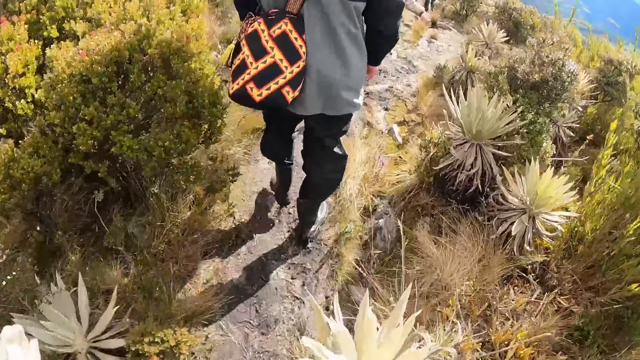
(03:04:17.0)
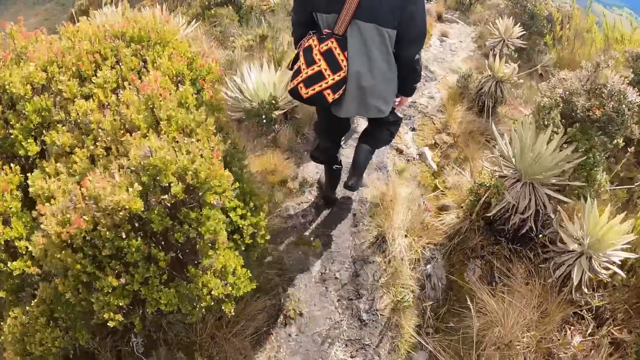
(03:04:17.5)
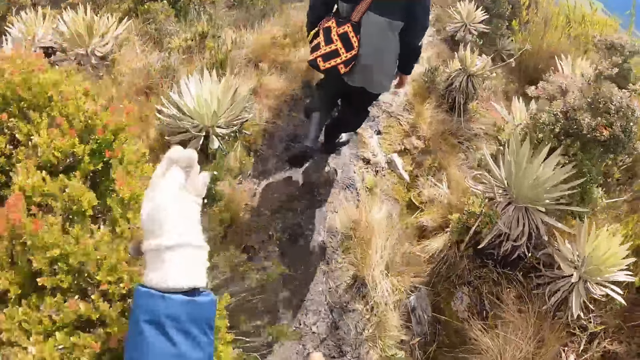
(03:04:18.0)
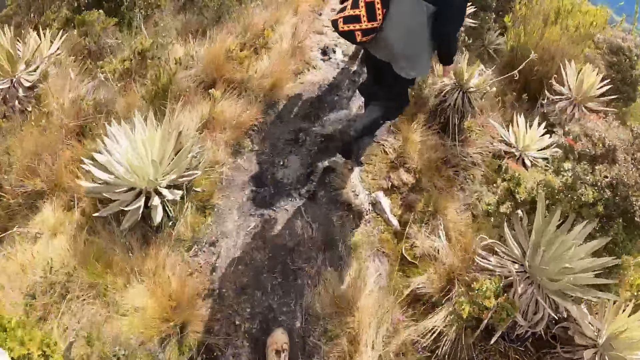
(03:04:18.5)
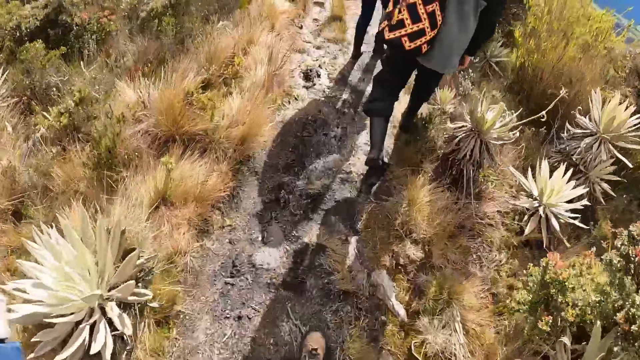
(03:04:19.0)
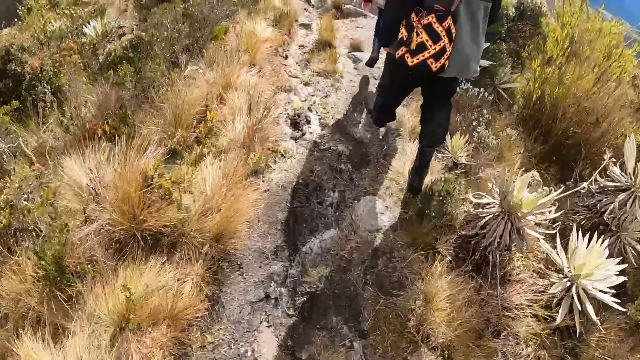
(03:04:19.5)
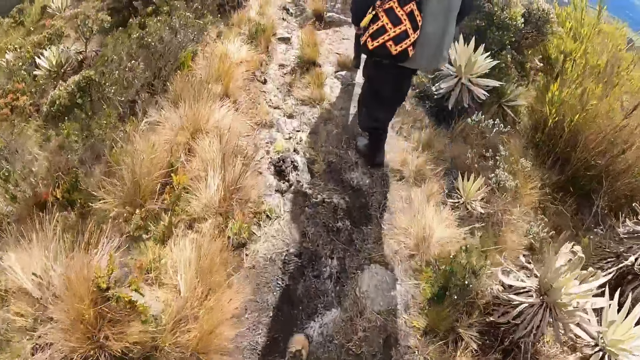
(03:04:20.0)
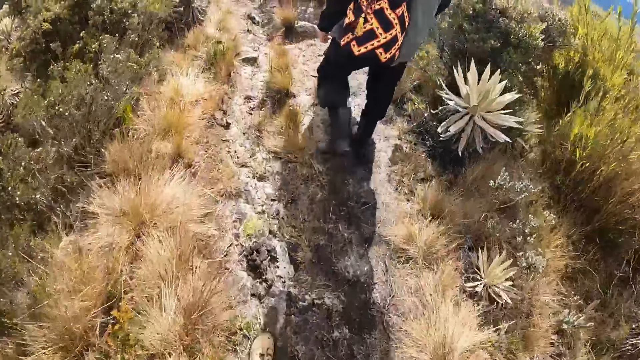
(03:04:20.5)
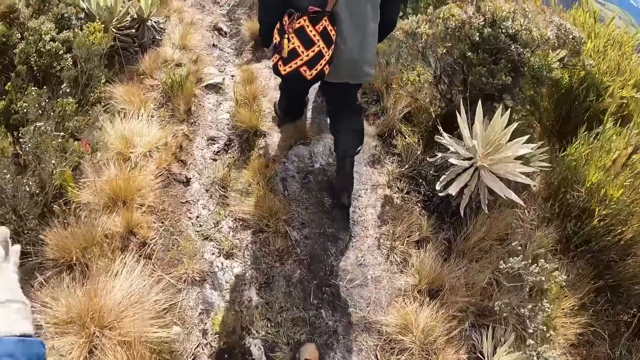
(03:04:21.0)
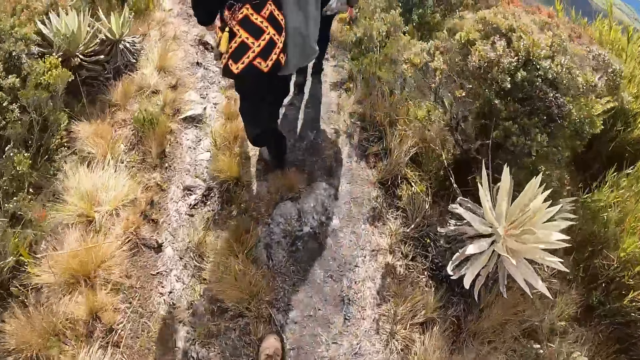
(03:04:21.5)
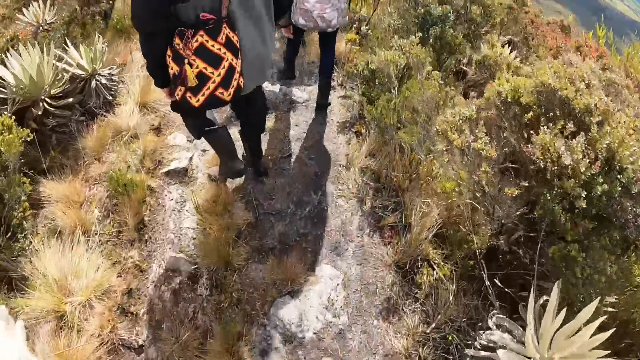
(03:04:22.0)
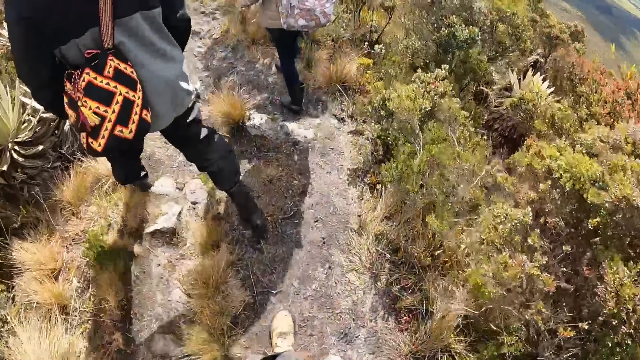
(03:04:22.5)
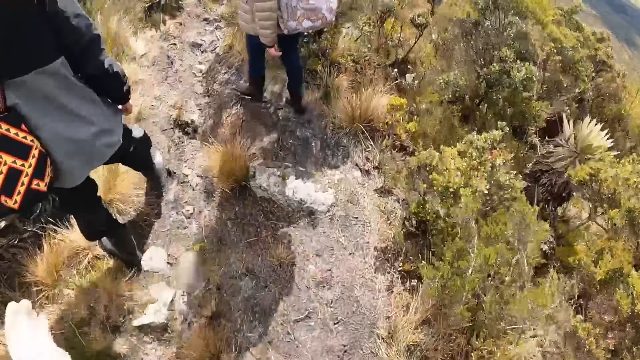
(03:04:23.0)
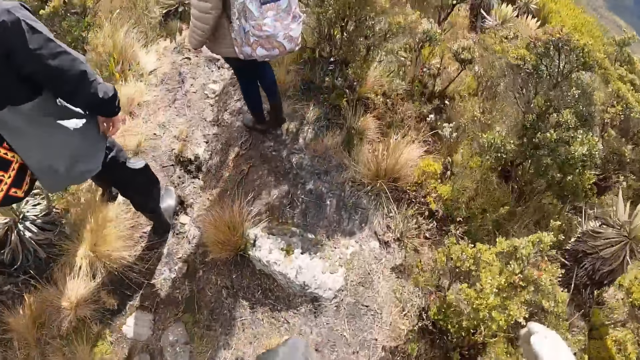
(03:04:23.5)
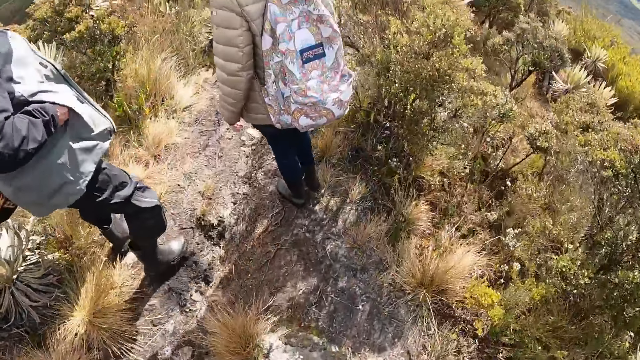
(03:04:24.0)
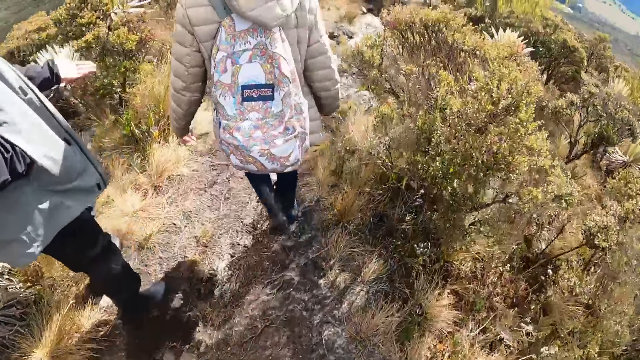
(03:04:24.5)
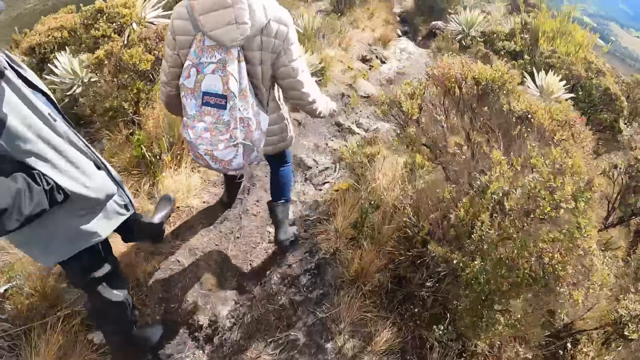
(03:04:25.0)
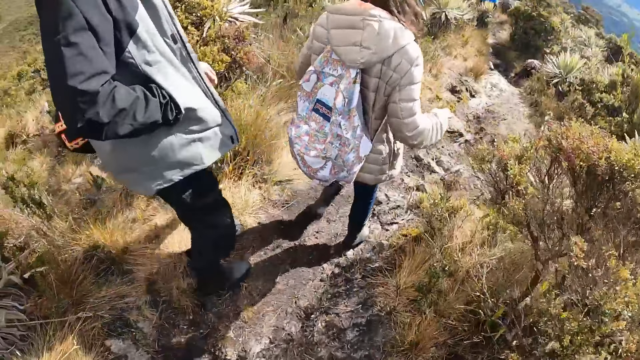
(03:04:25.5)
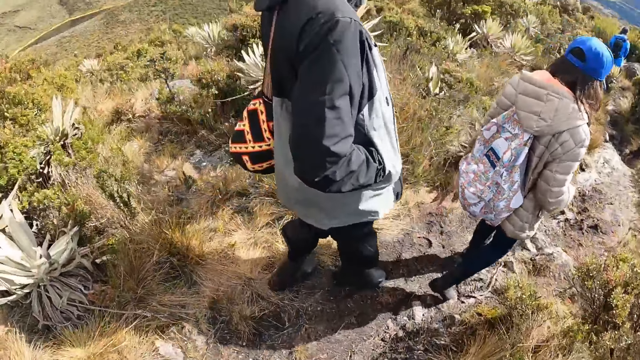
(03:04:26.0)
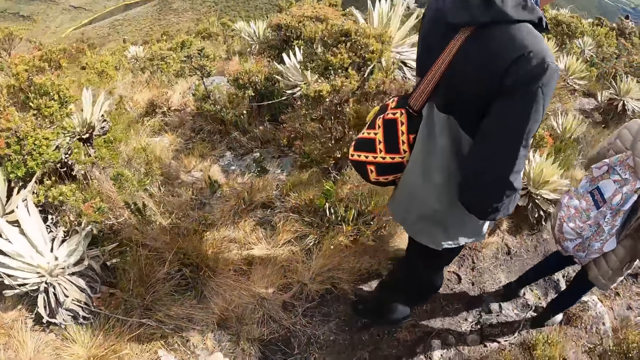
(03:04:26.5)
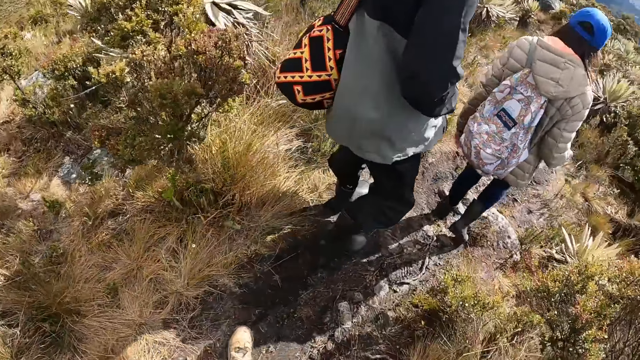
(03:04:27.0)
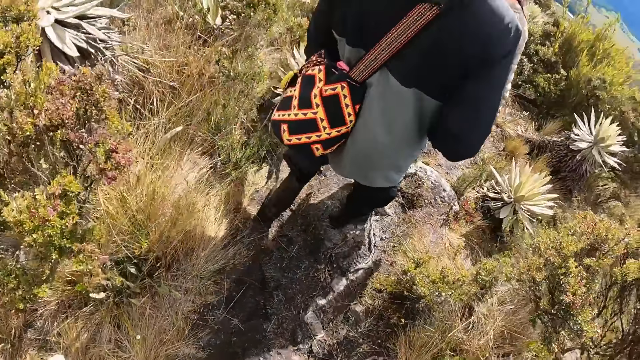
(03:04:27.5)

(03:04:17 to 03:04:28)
A woman uses gestures and hikes on a hill. A man puts both hands inside the pocket of his sweater. Another man uses gestures and hikes on the hill.

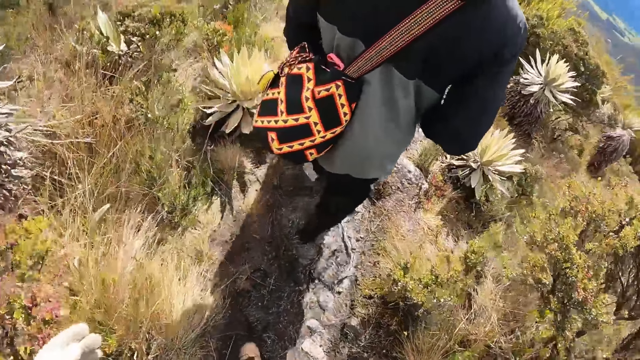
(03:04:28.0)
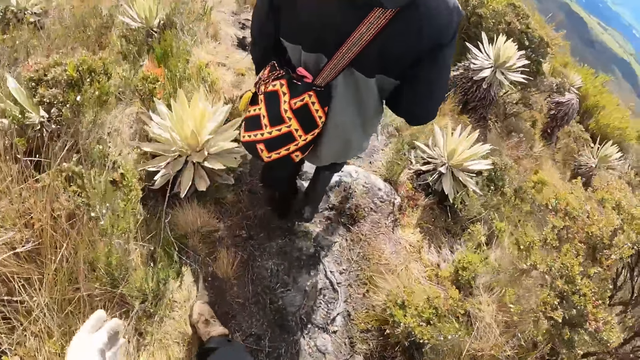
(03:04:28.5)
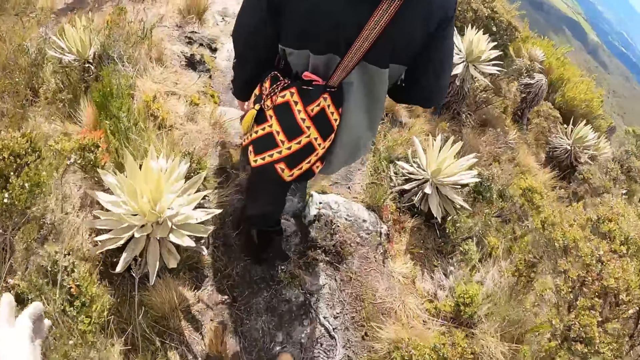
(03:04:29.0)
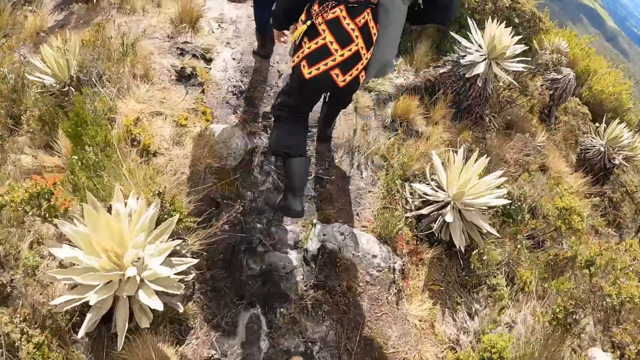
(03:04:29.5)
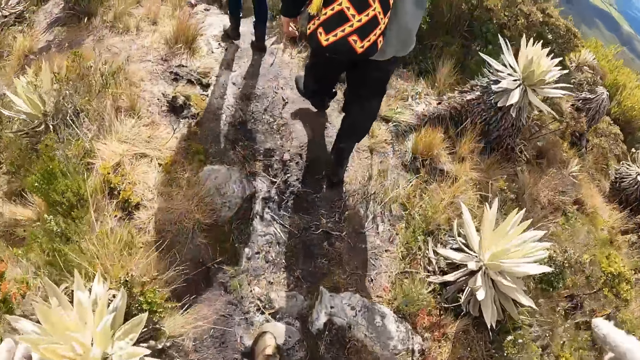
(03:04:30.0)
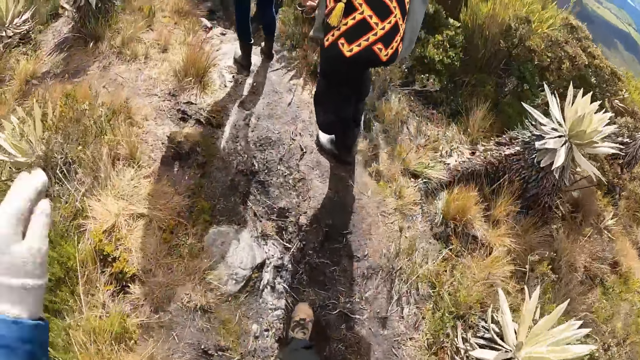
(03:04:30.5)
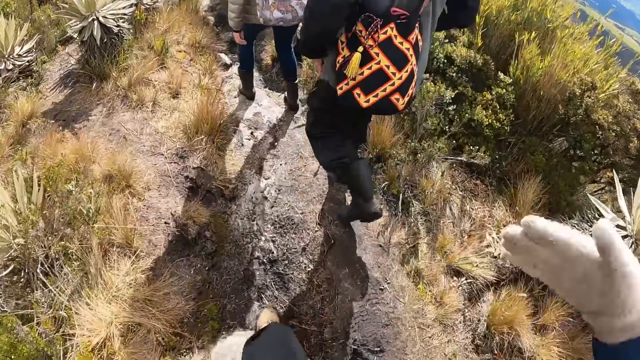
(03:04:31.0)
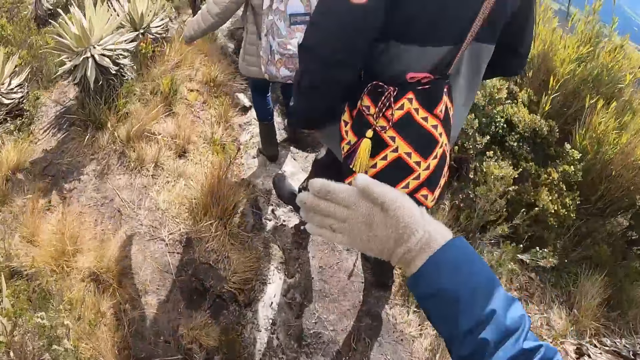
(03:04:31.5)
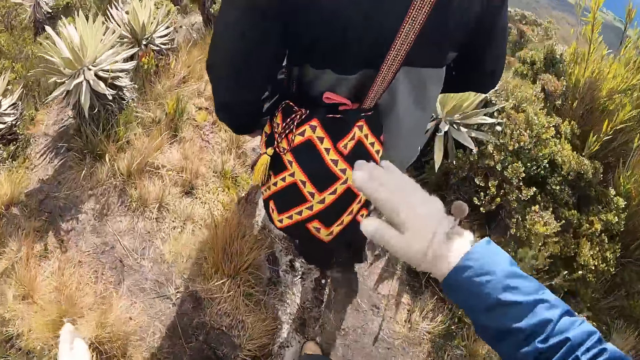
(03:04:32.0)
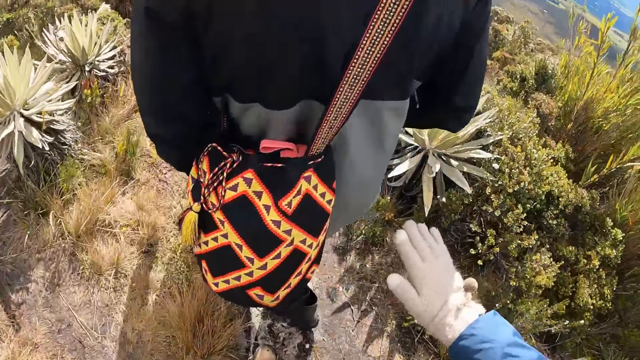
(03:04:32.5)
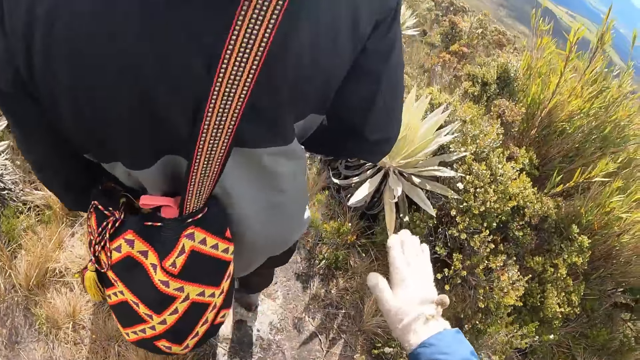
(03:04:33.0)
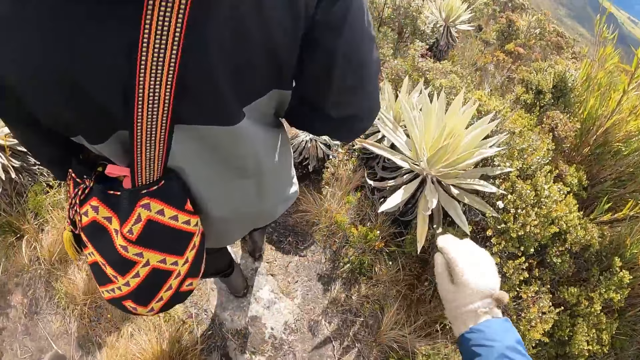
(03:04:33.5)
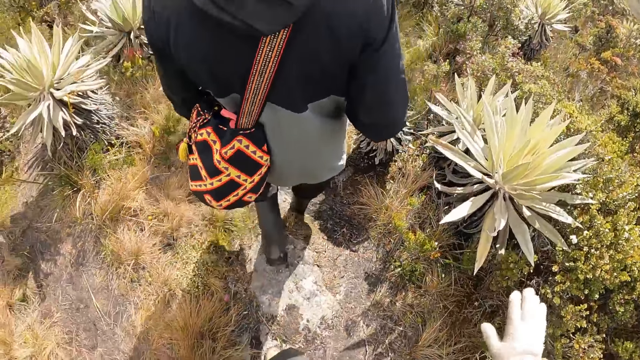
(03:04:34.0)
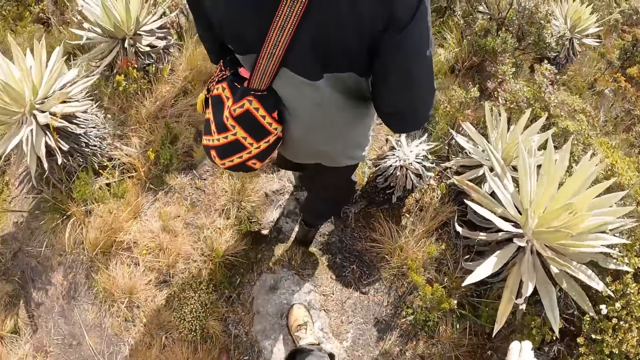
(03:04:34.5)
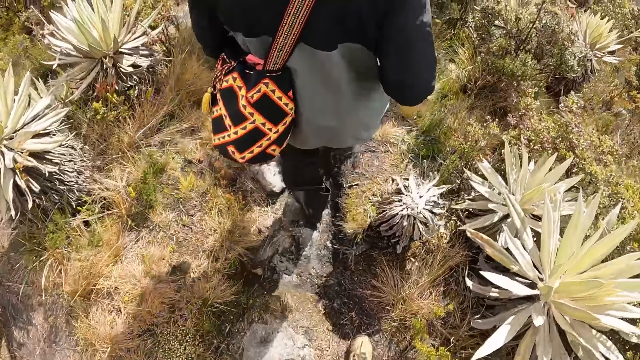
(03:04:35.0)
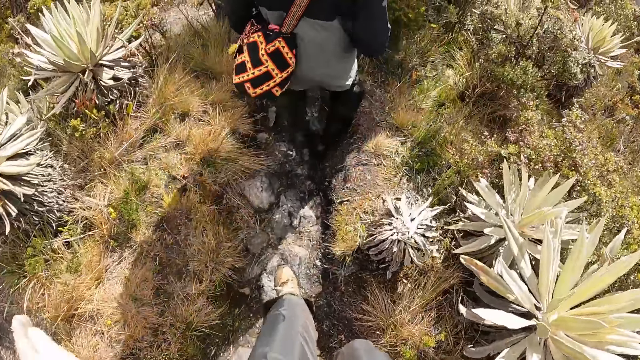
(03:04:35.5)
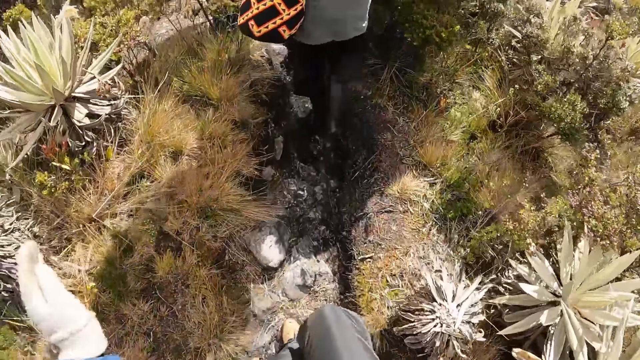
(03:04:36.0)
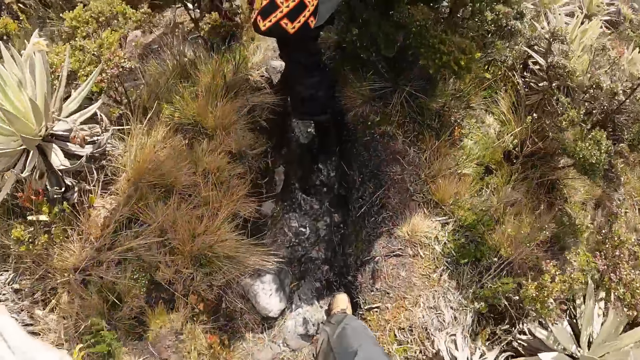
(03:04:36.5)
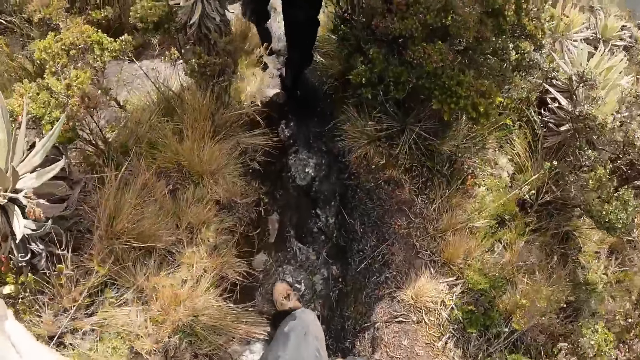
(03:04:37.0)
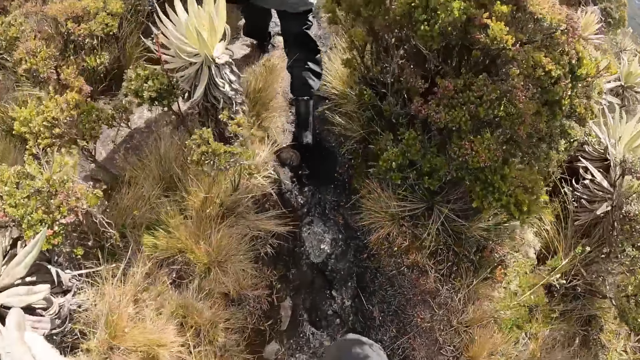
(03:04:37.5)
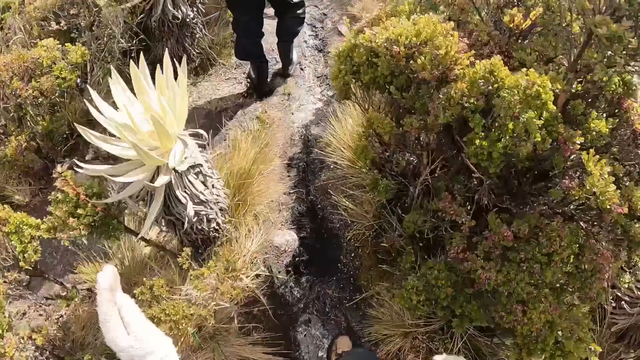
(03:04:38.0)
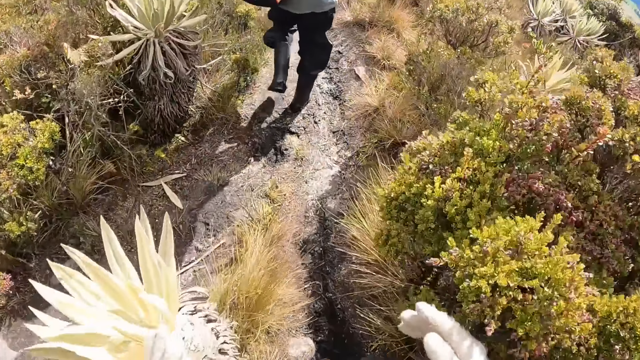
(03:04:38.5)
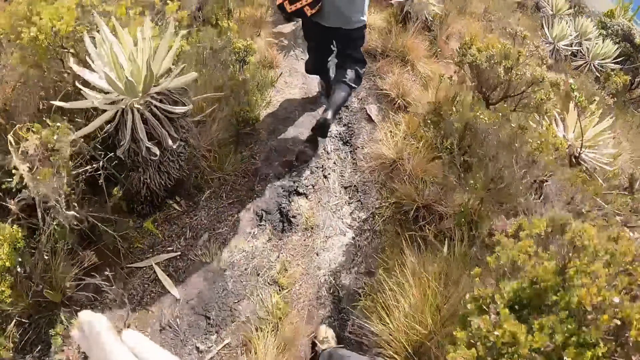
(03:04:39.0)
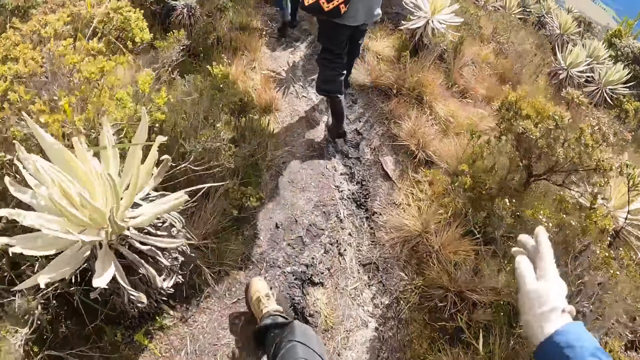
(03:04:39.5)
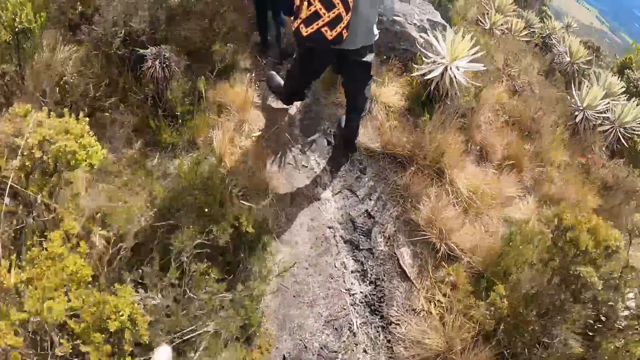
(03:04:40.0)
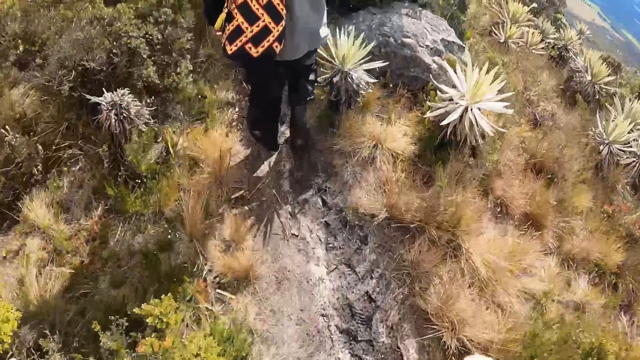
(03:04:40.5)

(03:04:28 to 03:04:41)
A woman walks around. The camera wearer uses gestures. The woman hikes on a hill.
